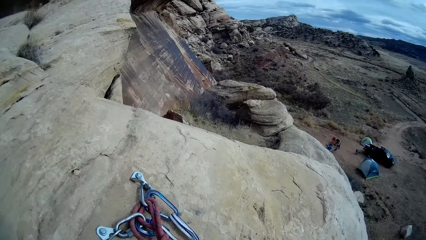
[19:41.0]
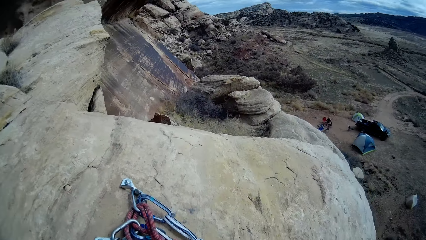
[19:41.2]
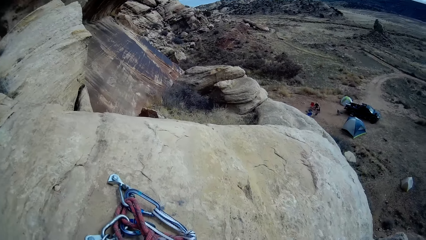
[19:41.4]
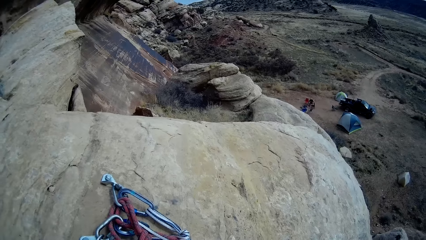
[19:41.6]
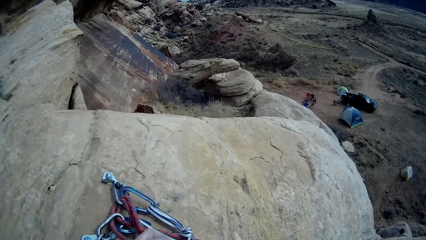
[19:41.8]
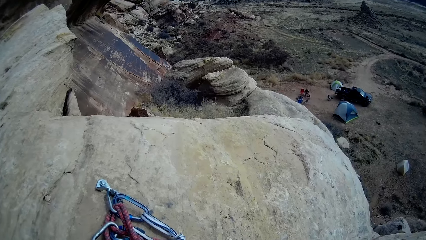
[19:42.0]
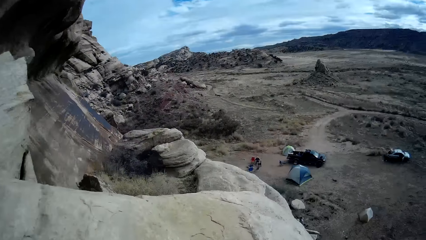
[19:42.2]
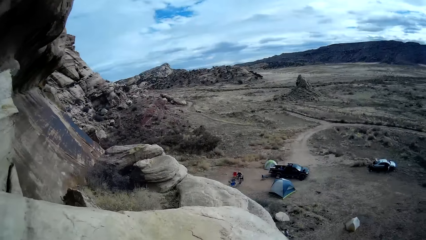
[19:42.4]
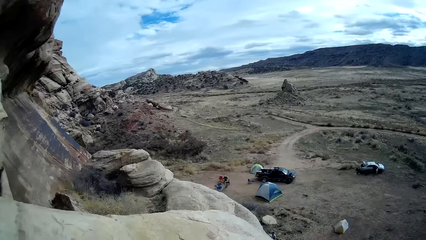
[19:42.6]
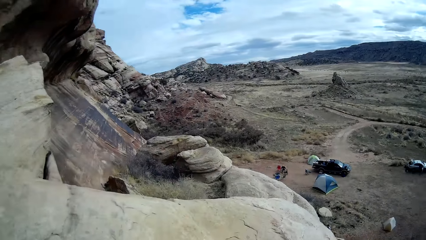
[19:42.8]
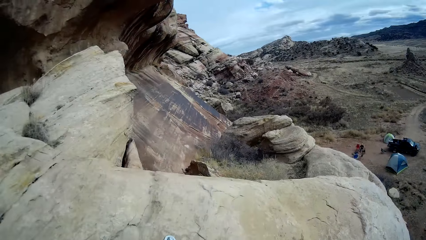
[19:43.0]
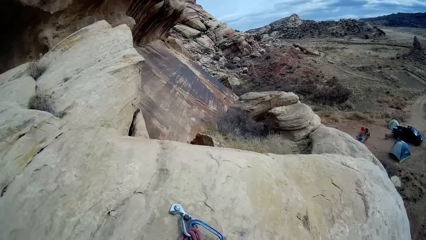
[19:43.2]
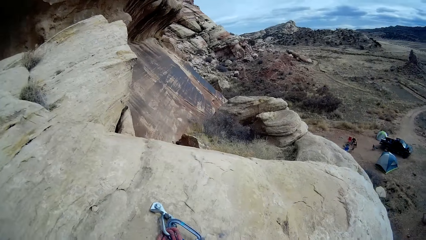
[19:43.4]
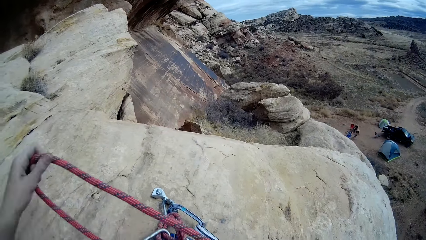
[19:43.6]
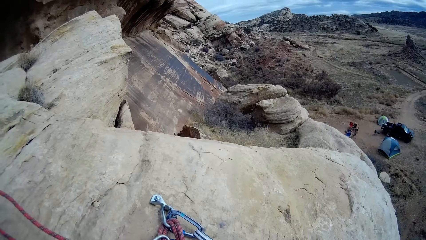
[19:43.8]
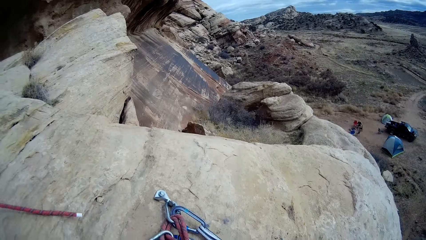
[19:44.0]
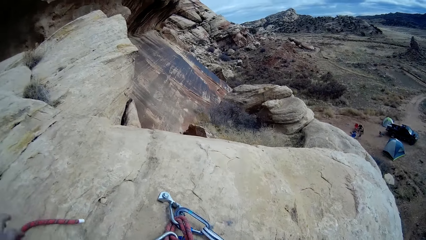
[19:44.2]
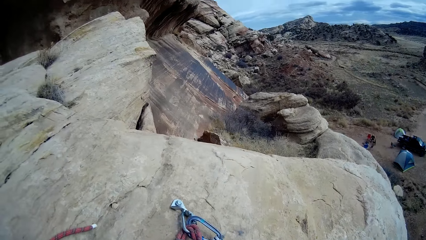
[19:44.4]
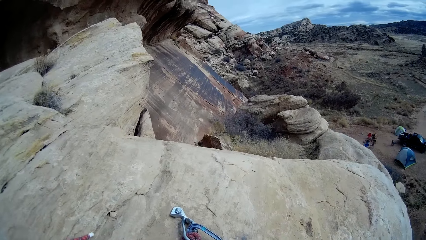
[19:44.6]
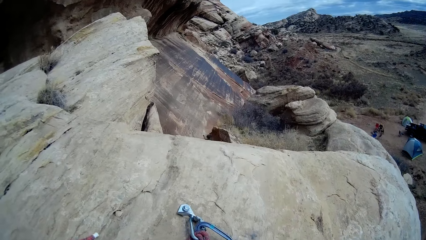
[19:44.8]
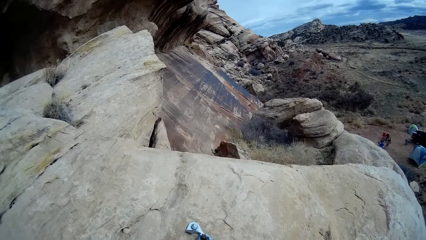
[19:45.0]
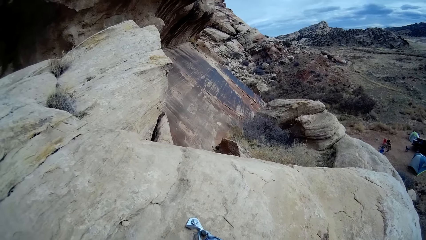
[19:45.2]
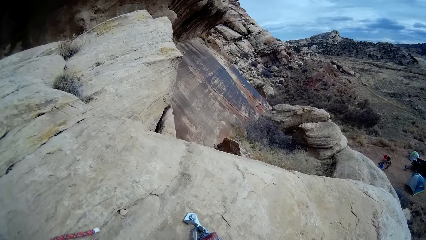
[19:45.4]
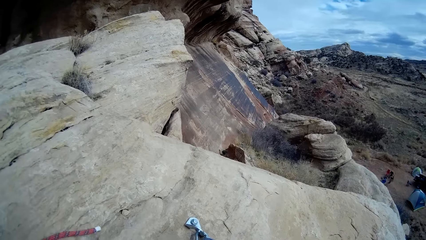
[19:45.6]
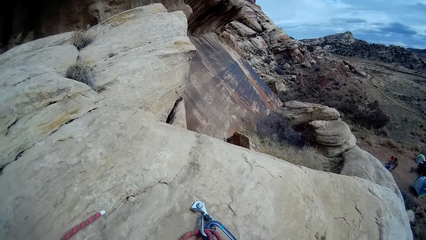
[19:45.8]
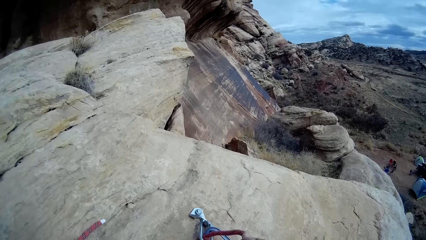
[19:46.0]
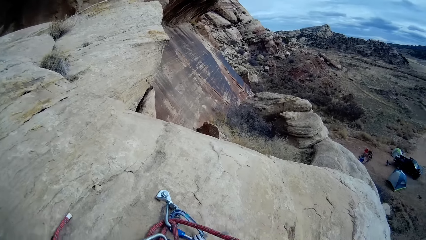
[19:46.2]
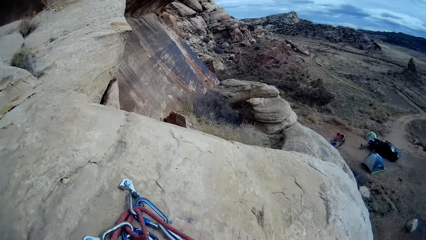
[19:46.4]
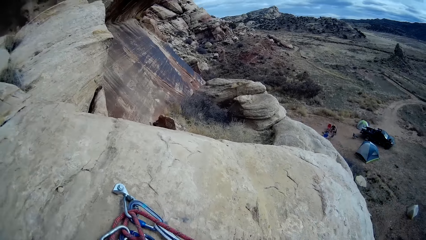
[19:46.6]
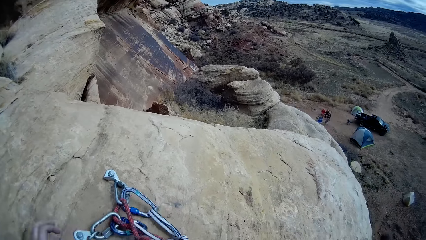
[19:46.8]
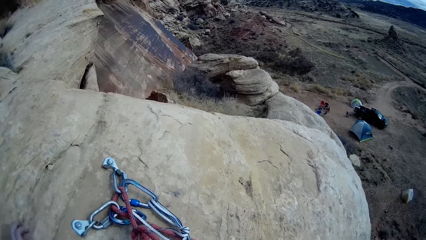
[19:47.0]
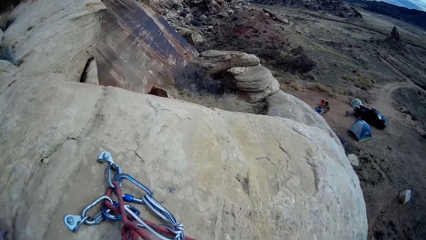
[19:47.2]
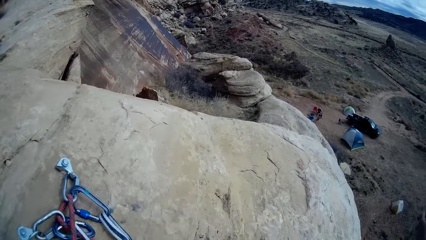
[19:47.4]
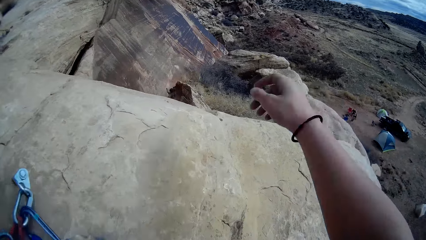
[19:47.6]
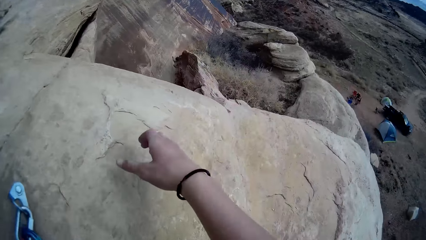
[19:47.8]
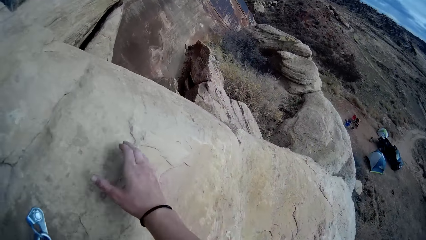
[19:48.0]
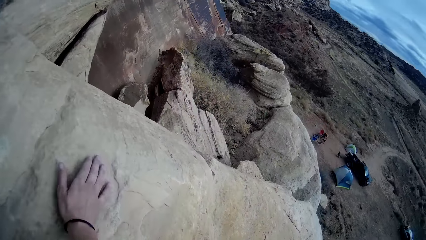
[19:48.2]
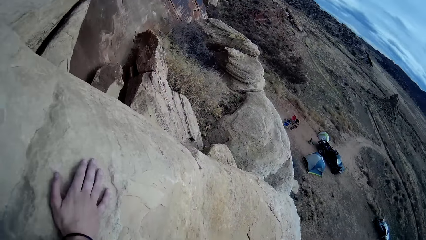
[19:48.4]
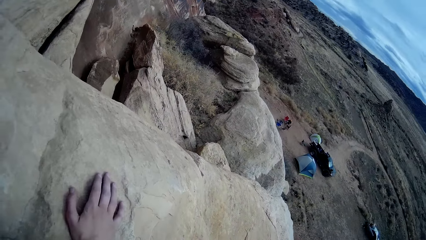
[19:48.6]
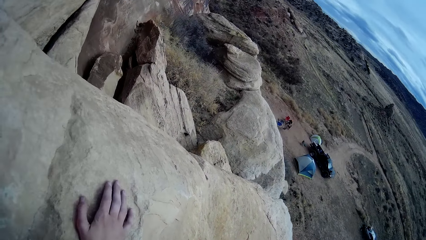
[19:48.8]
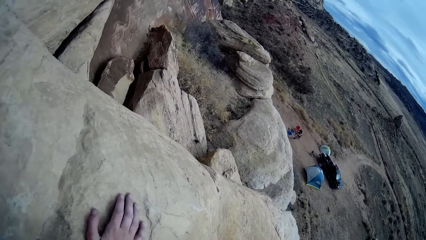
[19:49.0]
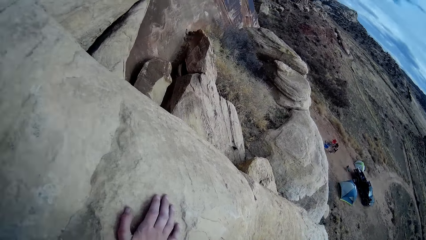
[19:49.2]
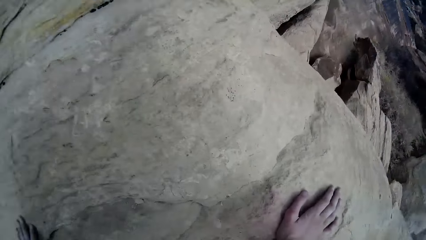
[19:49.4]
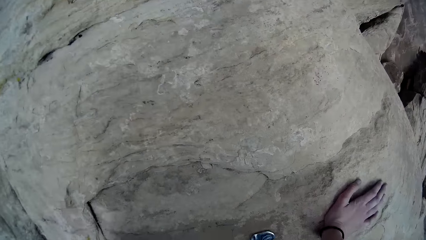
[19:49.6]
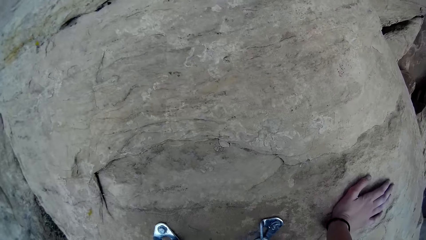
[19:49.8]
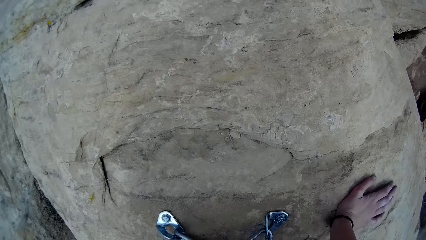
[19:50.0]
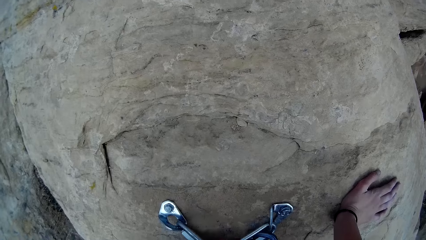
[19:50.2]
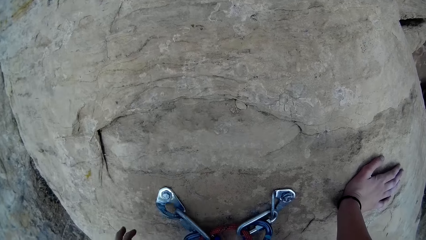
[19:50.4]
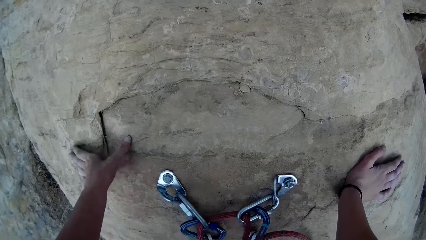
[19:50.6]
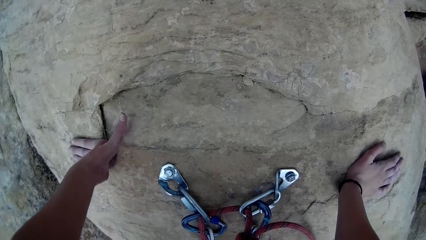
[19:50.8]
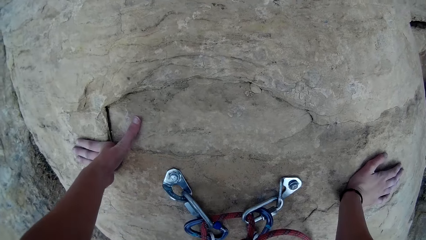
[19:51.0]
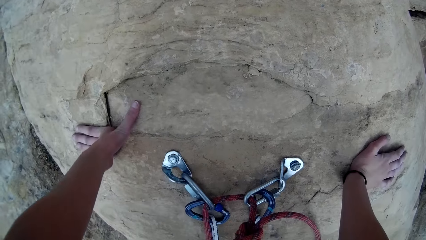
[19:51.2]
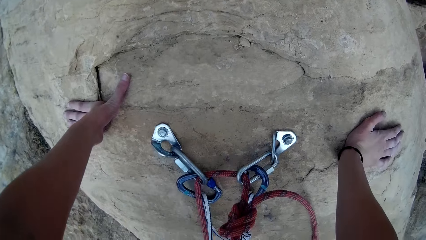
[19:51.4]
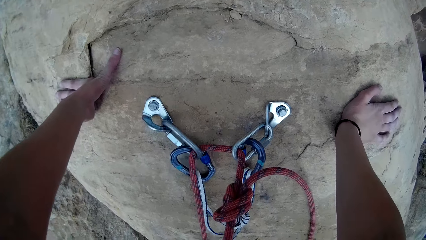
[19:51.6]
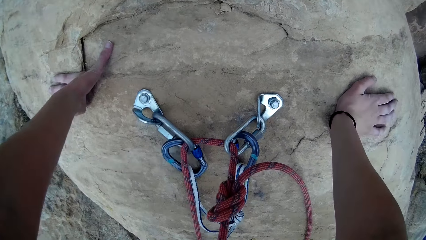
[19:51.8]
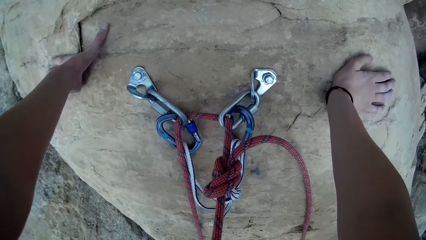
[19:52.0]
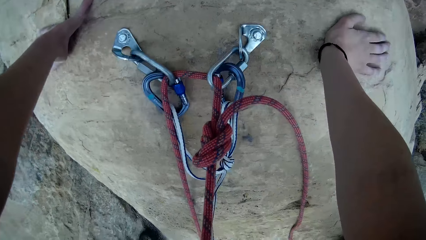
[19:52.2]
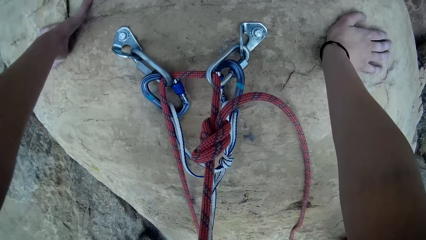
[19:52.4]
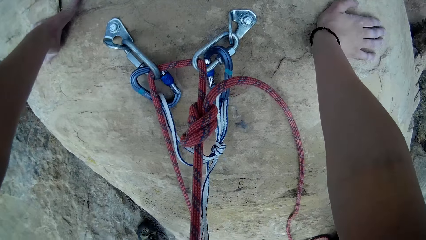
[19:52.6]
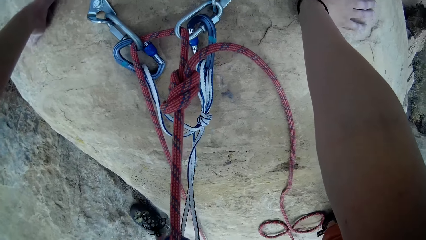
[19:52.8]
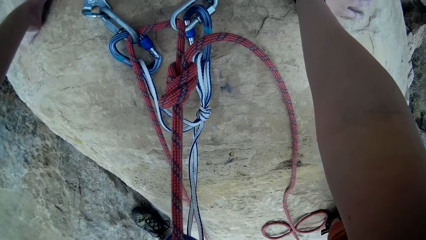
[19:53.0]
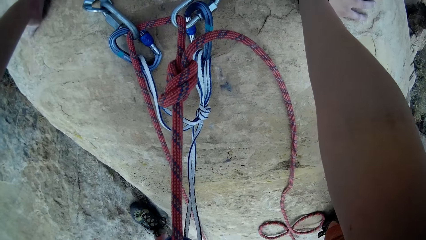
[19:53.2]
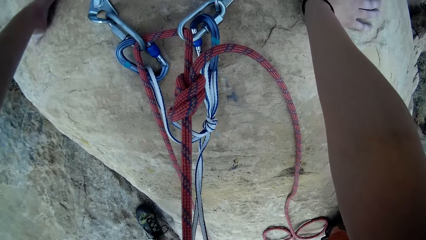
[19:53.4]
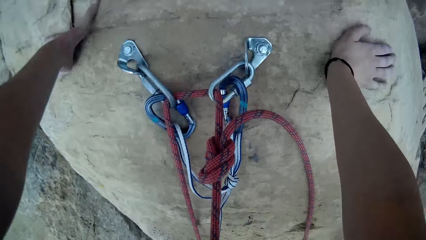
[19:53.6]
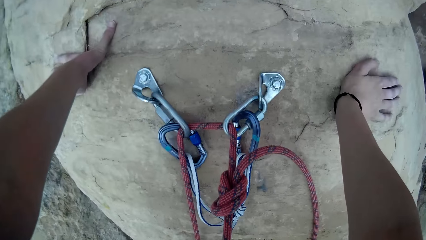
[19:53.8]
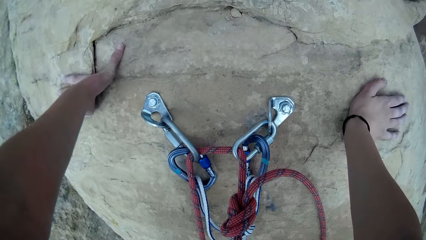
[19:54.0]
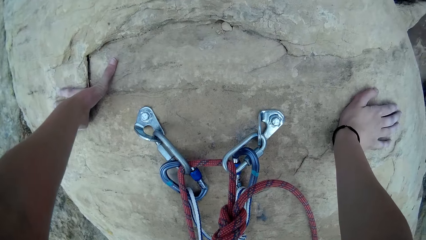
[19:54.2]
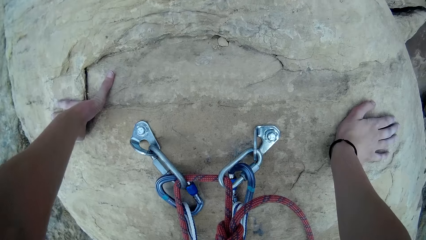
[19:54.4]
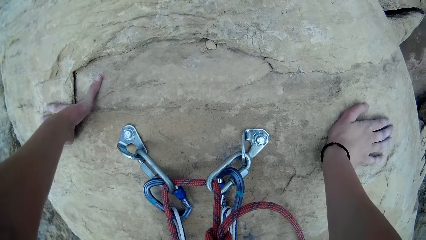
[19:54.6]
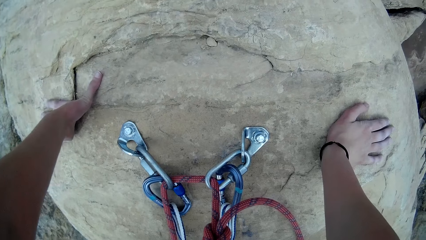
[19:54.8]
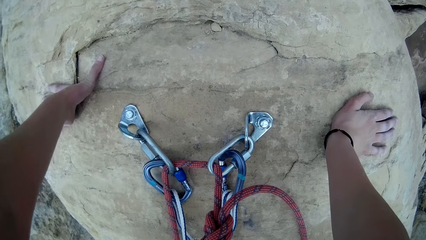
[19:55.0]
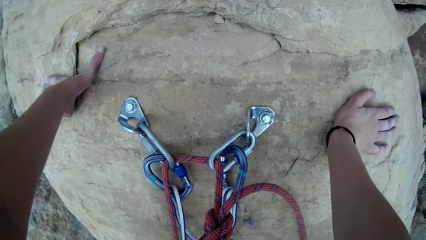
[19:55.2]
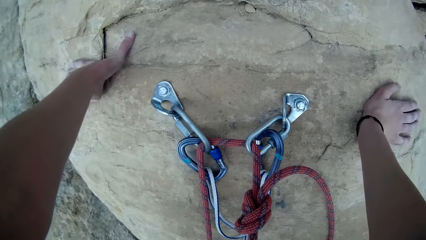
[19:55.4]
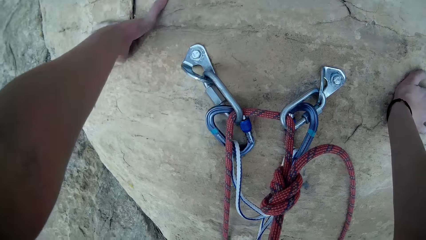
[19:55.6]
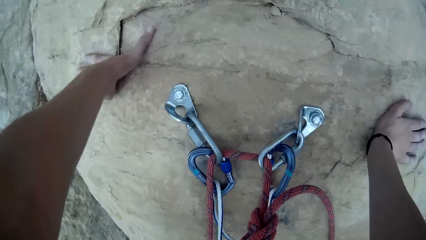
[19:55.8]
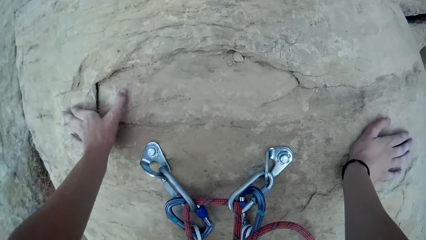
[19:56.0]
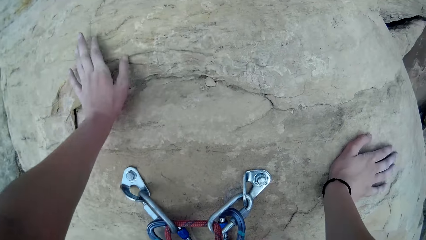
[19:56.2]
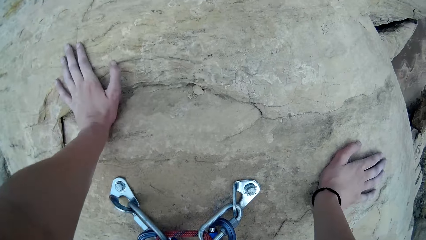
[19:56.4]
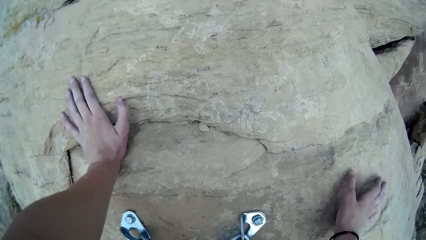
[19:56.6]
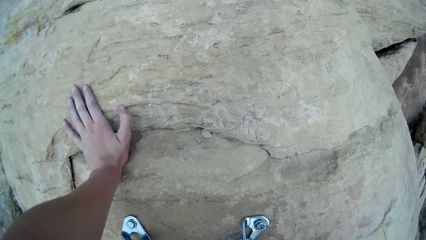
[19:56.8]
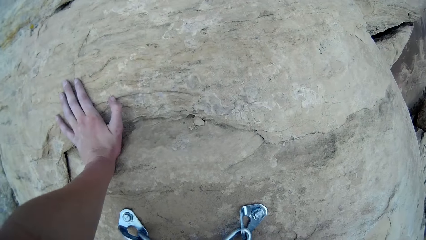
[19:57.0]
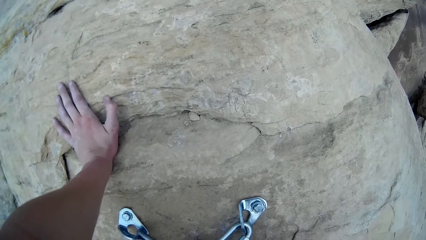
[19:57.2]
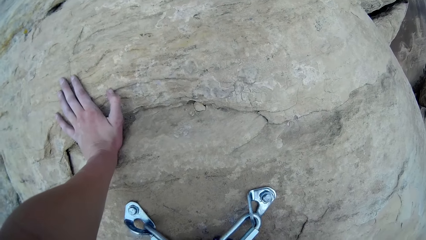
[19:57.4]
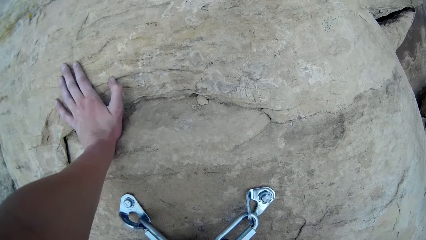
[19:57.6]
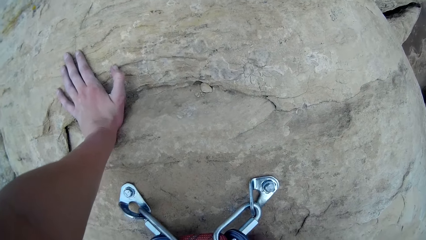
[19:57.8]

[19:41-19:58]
The camera wearer touches the rock.
